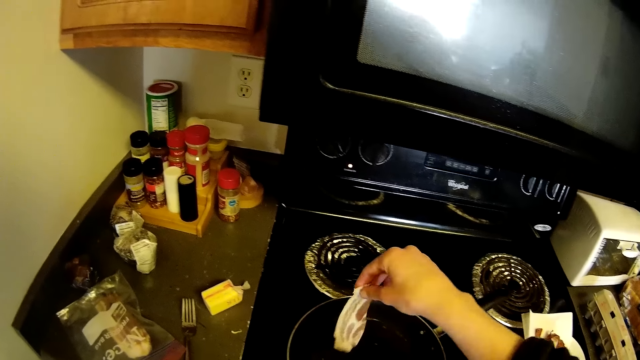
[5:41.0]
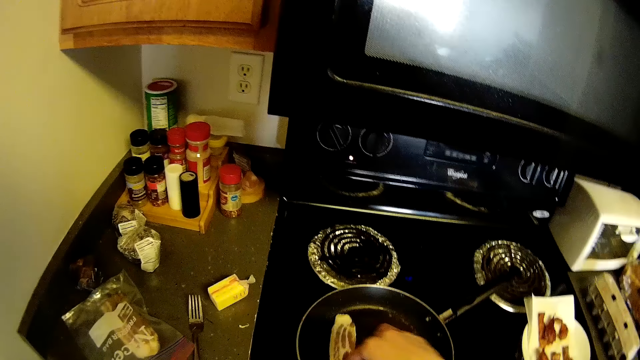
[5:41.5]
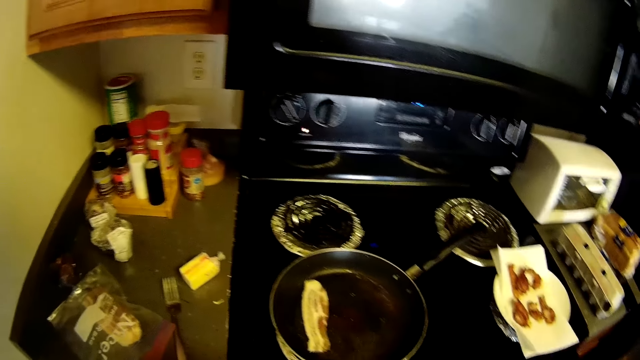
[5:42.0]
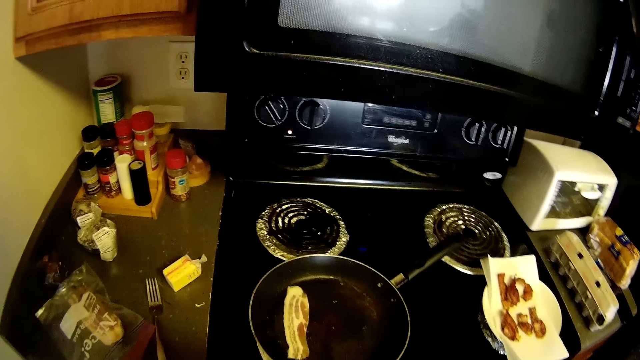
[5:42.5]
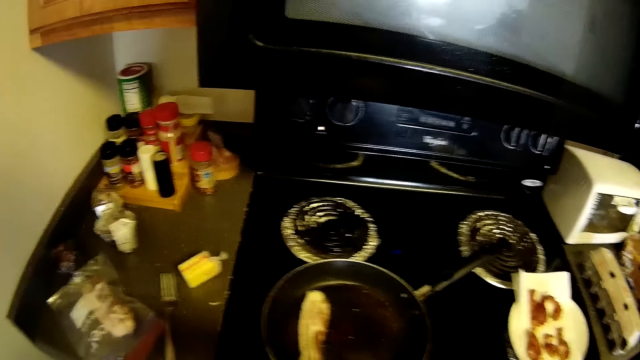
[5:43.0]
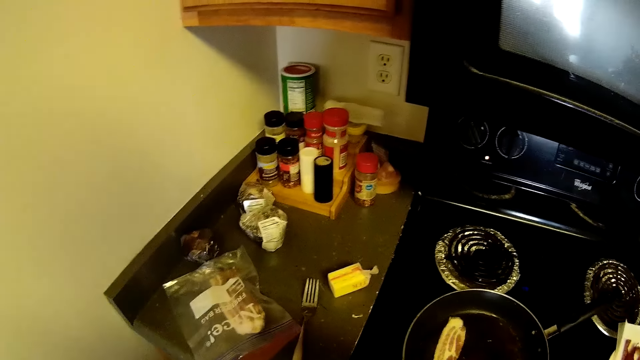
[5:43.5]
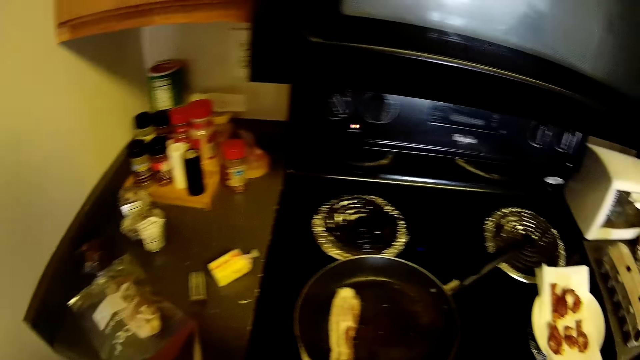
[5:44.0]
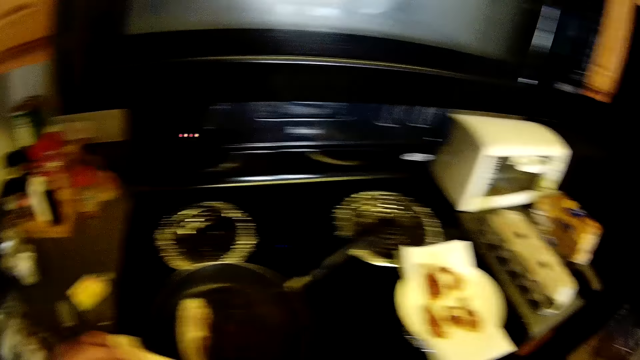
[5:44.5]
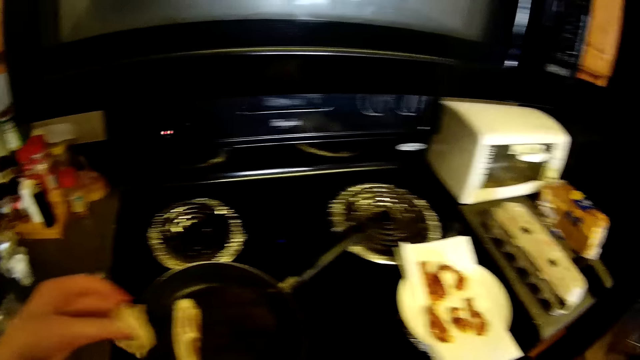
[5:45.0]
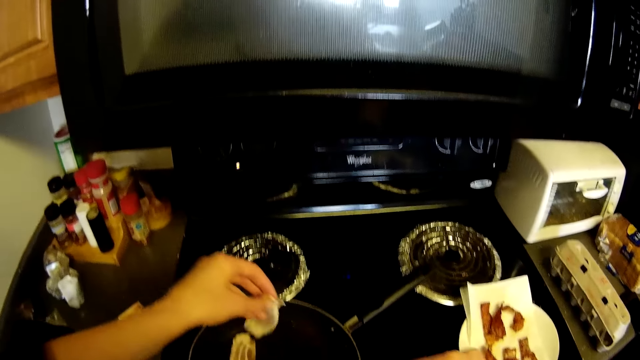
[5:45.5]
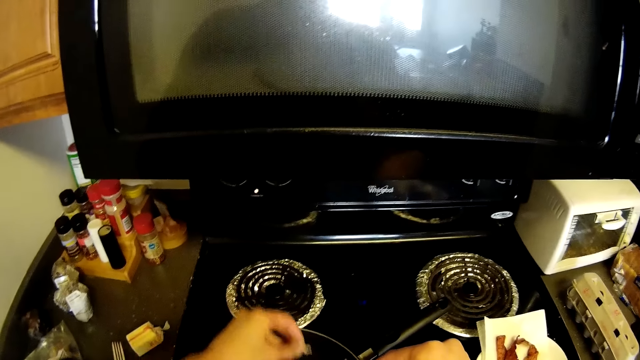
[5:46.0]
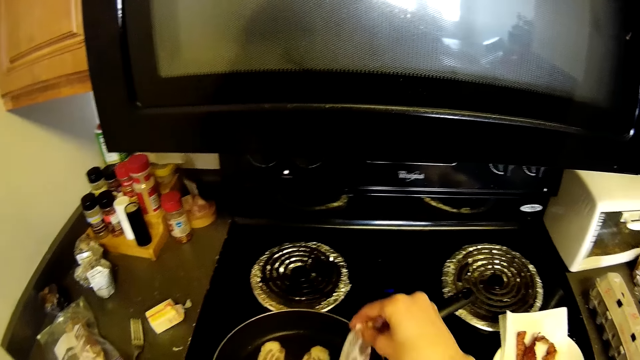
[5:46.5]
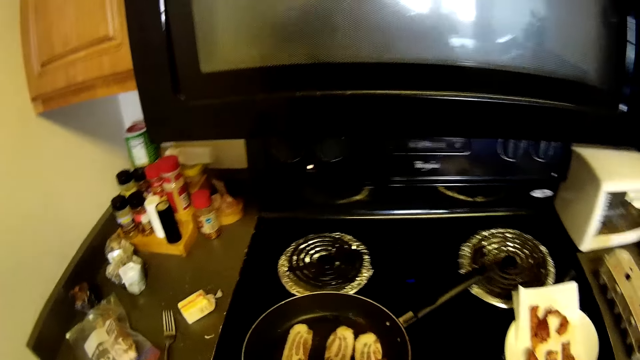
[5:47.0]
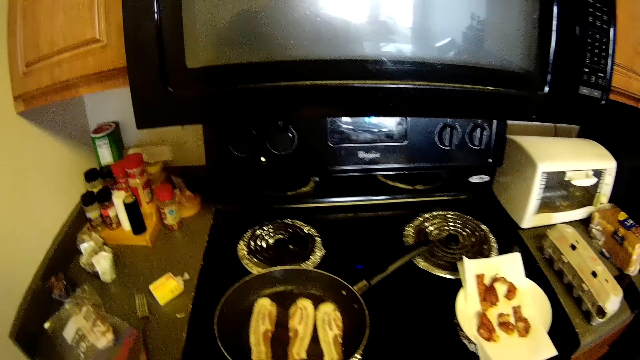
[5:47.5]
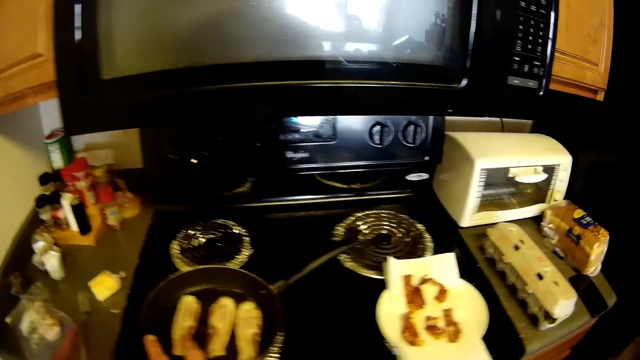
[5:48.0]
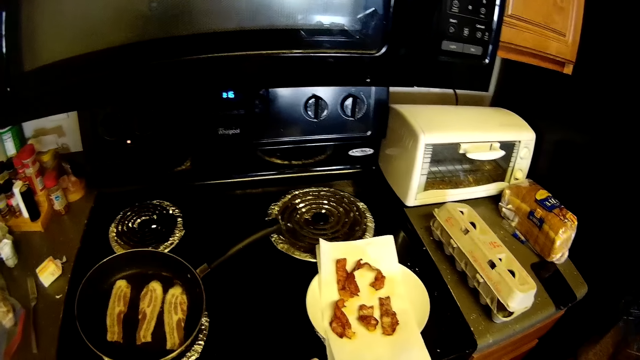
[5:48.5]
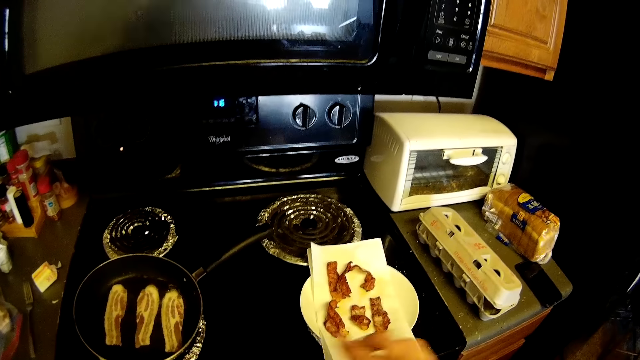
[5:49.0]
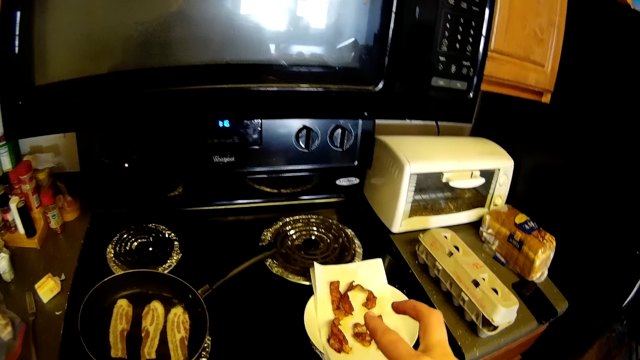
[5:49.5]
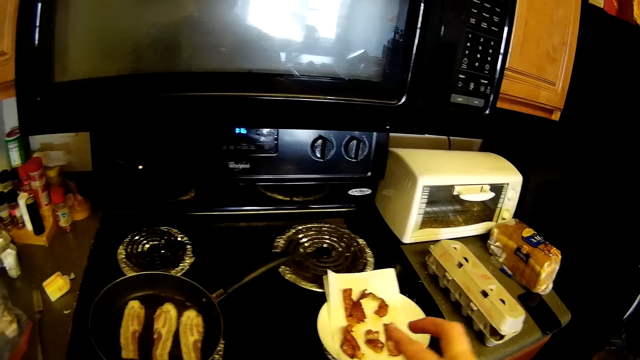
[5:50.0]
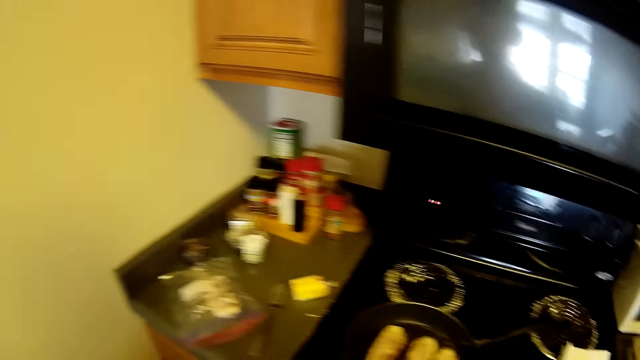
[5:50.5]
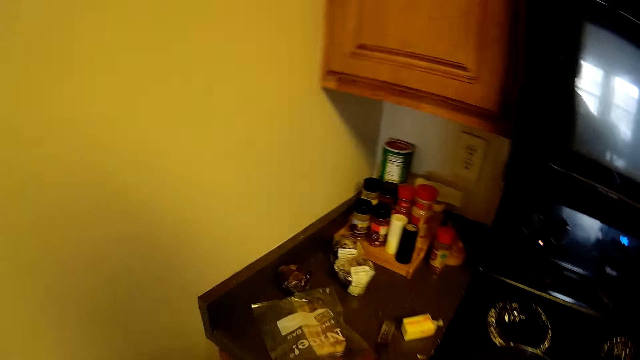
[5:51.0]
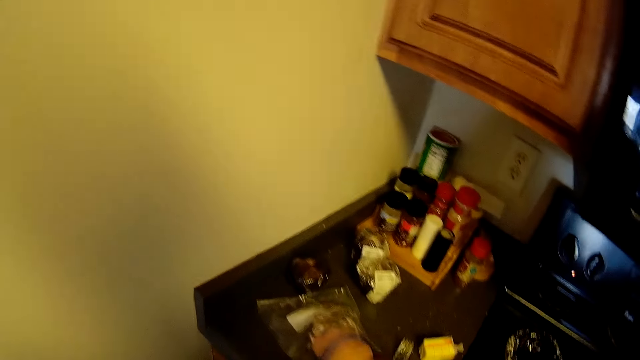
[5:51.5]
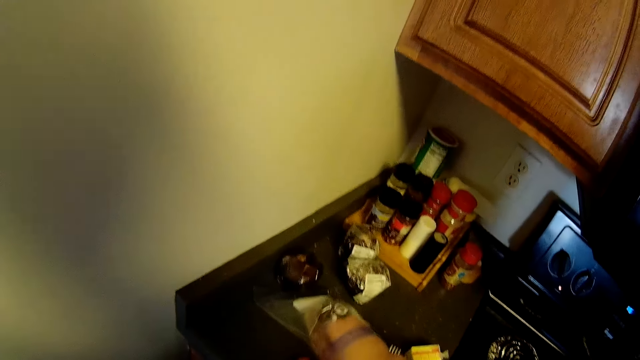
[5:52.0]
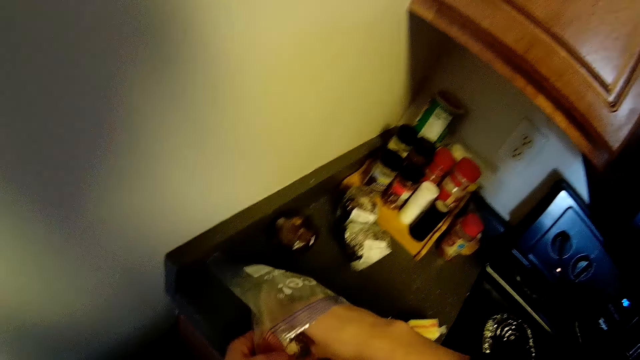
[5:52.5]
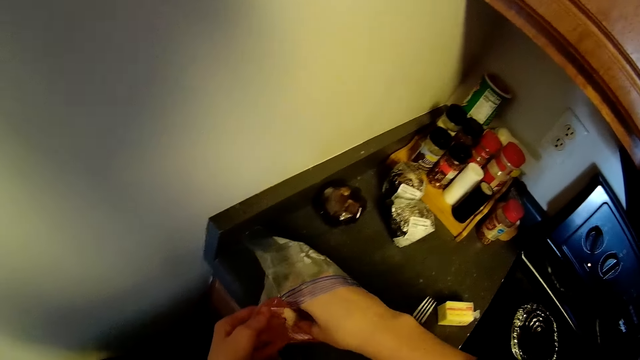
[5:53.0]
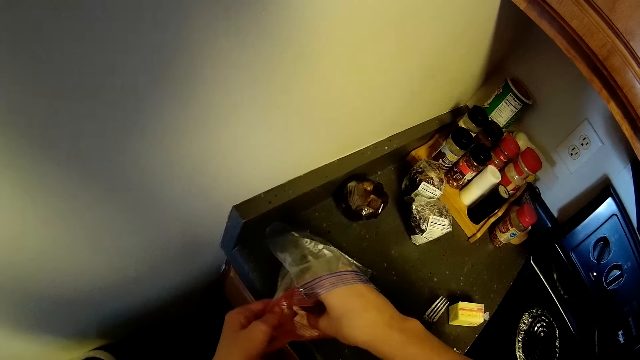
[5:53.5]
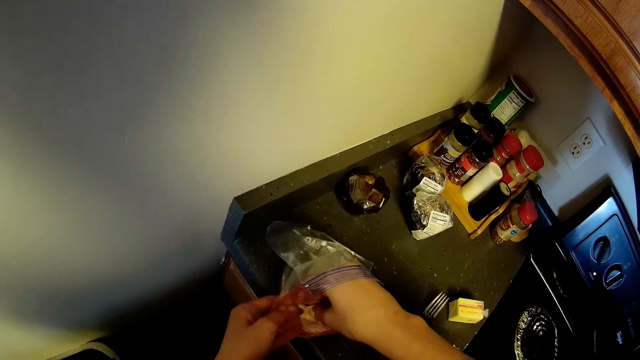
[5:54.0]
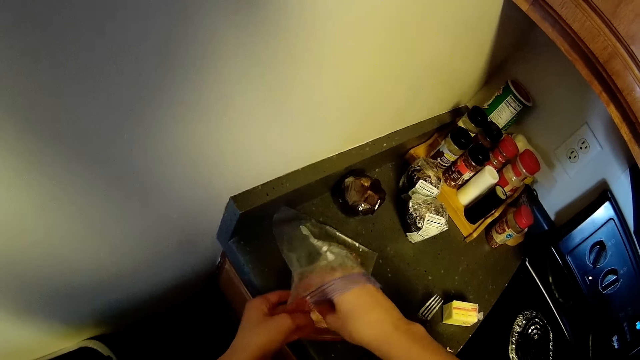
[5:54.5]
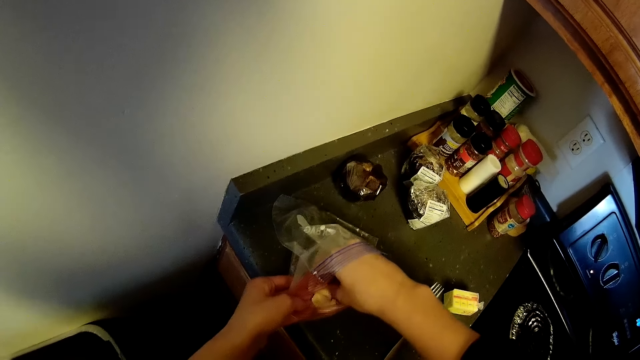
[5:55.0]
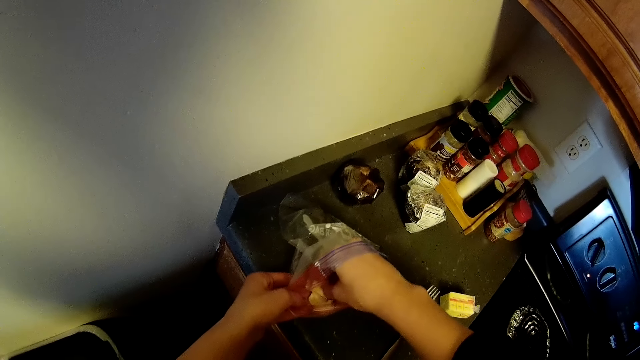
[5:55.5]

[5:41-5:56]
The camera wearer puts the bacon on the pan. They remove the bacon from the freezer bag. They grab the bag of bacon with both hands.

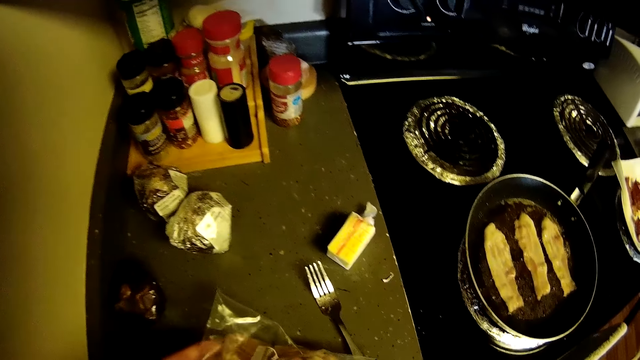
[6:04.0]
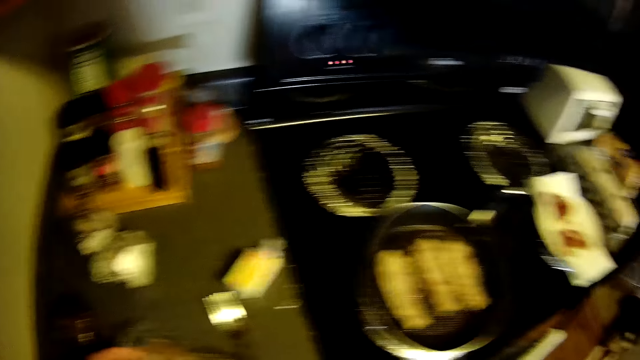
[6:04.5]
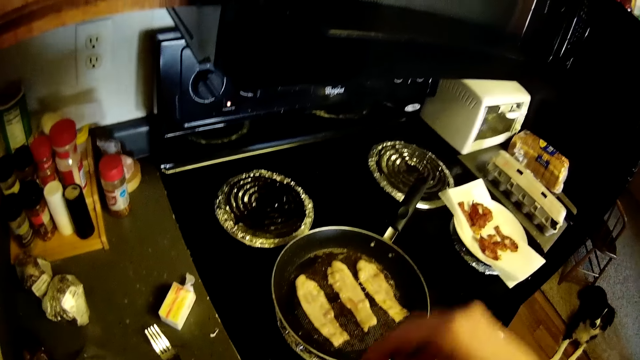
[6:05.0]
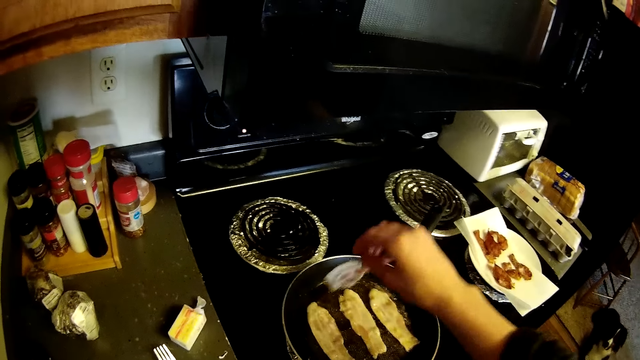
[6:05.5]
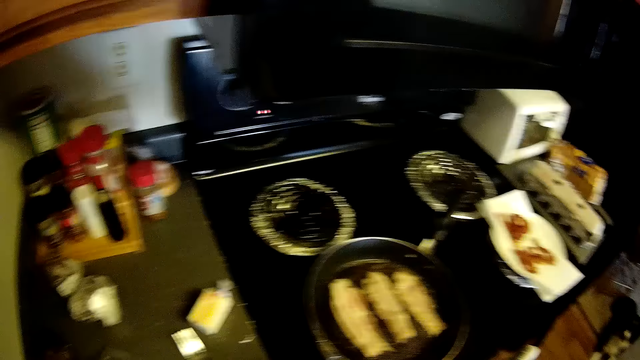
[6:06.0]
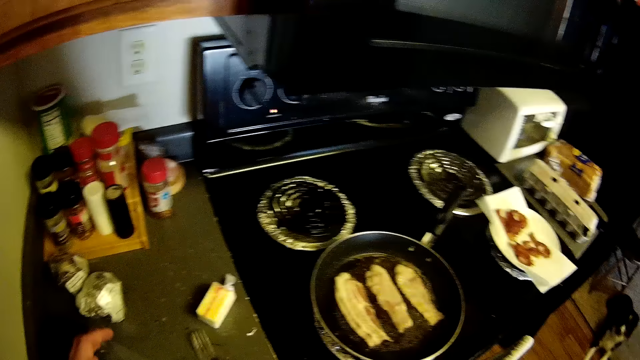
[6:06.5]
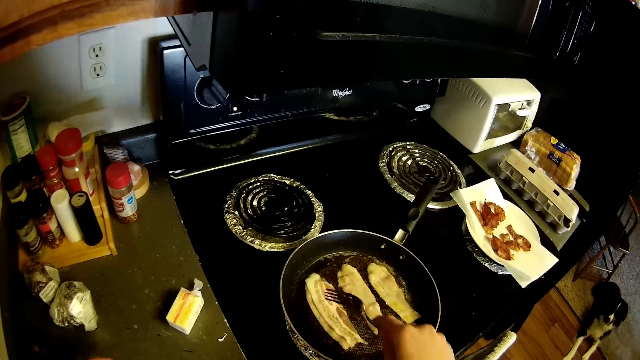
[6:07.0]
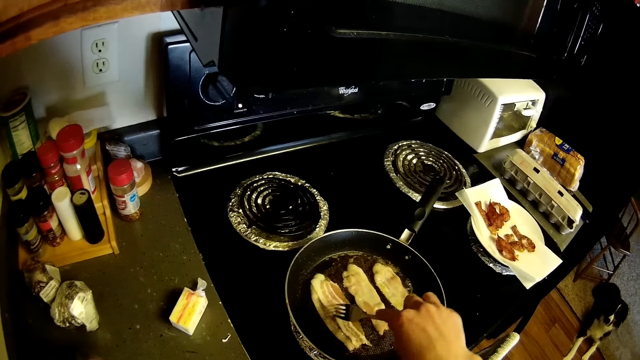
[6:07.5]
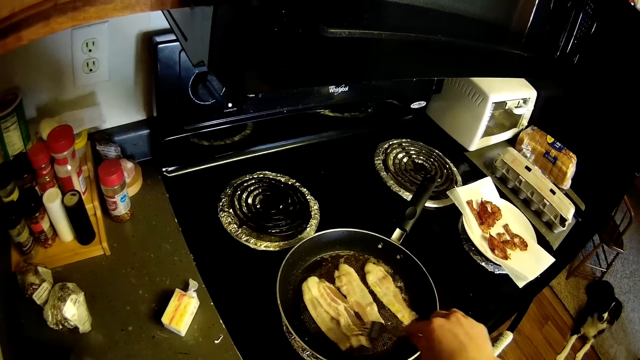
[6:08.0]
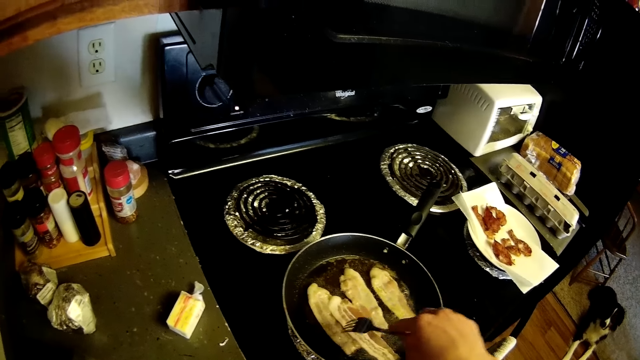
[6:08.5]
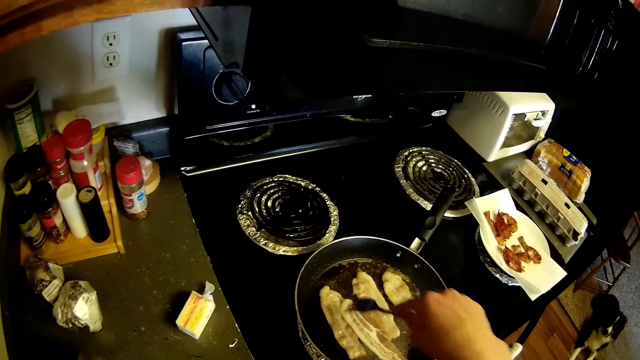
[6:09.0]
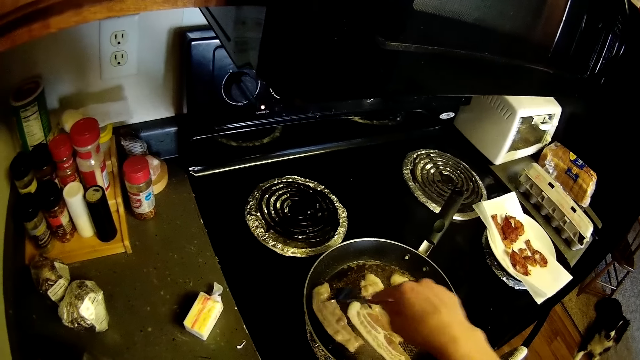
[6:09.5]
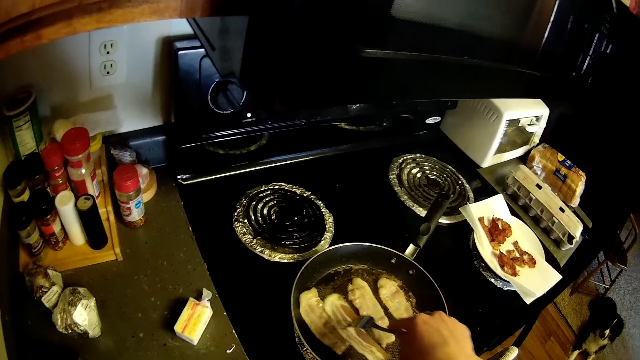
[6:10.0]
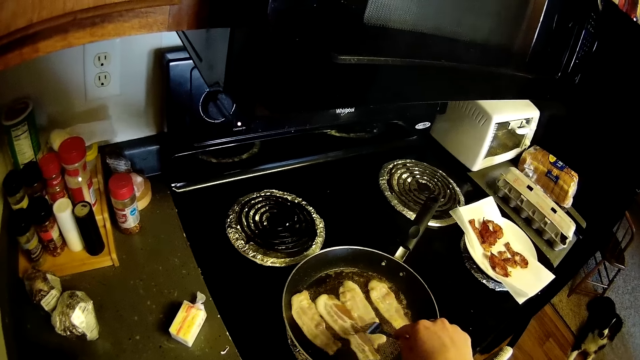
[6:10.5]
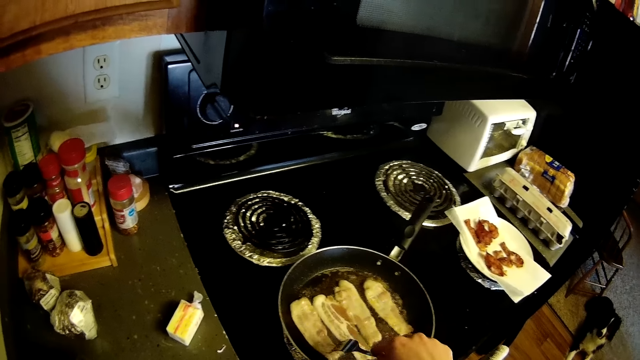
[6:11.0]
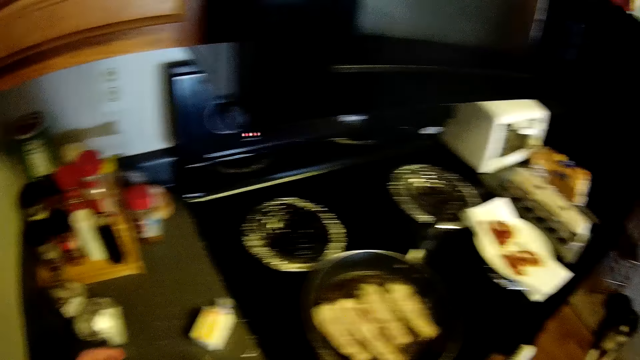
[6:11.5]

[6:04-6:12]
The camera wearer transfers a slice of bacon from the pack of bacon to the frying pan on the cooker with her right hand. She picks up the fork on the slab with her right hand. She adjusts the slices of bacon in the frying pan with the fork in her right hand.
